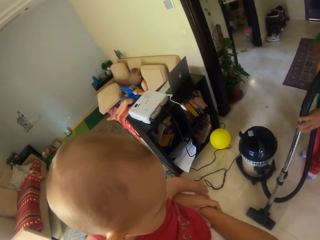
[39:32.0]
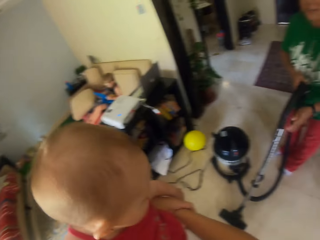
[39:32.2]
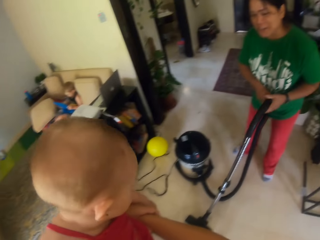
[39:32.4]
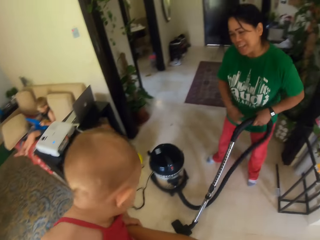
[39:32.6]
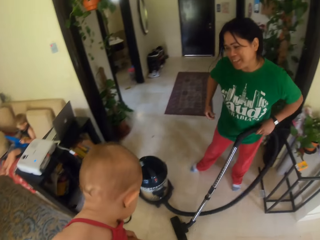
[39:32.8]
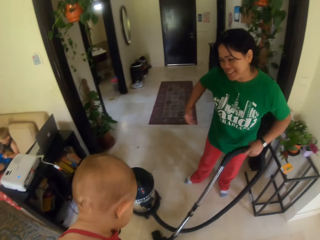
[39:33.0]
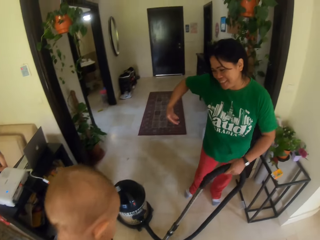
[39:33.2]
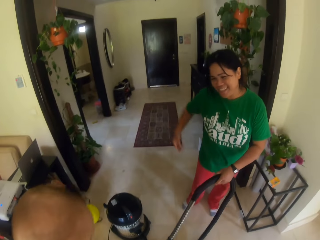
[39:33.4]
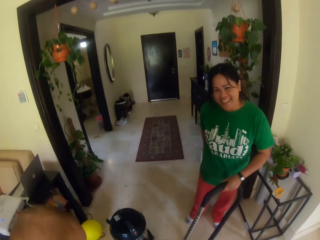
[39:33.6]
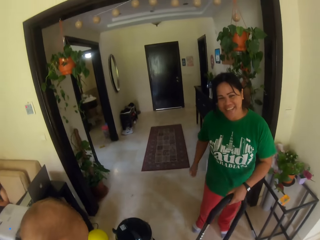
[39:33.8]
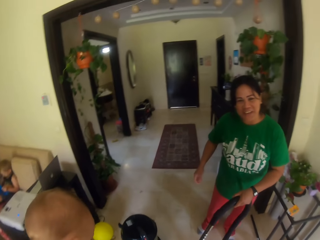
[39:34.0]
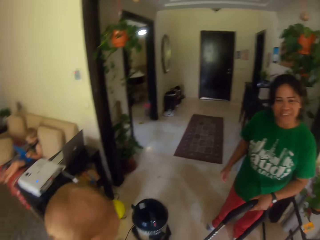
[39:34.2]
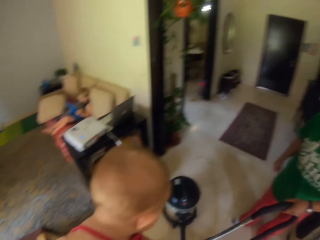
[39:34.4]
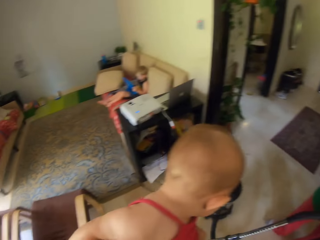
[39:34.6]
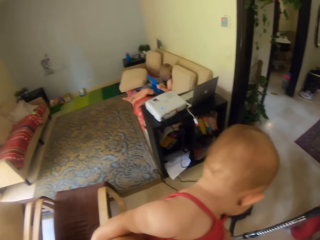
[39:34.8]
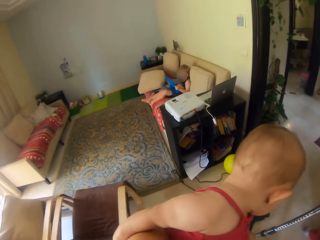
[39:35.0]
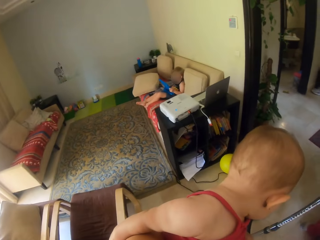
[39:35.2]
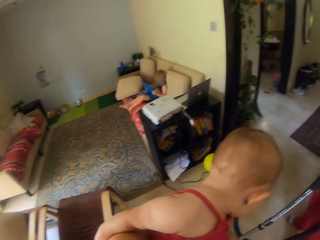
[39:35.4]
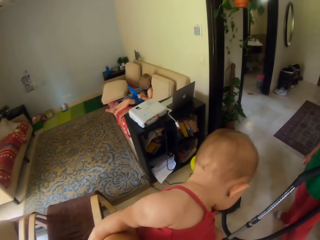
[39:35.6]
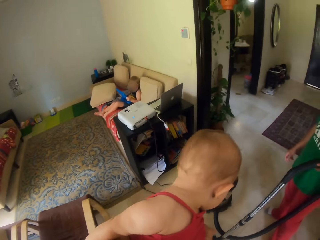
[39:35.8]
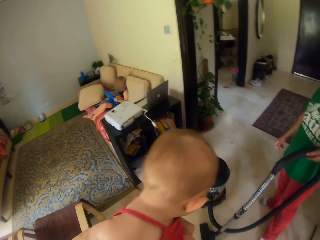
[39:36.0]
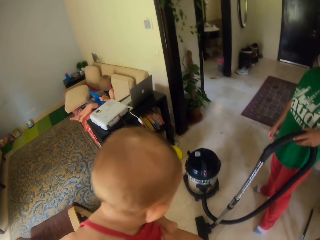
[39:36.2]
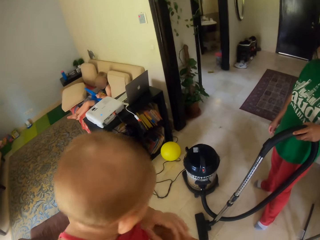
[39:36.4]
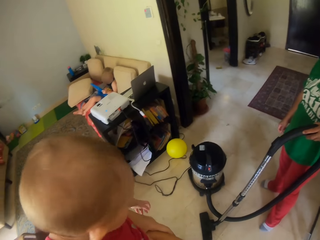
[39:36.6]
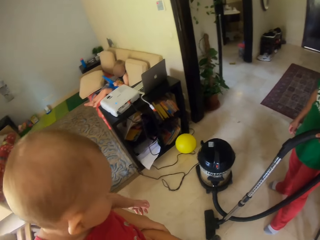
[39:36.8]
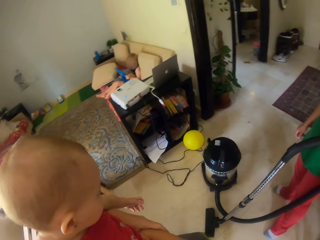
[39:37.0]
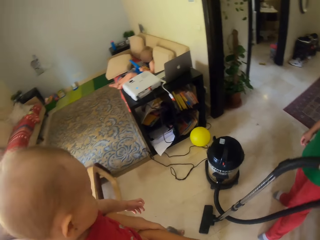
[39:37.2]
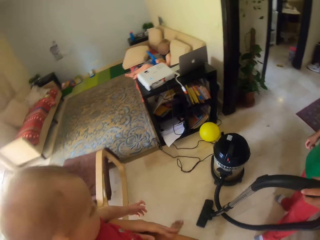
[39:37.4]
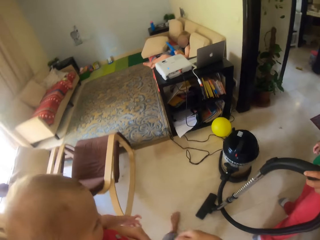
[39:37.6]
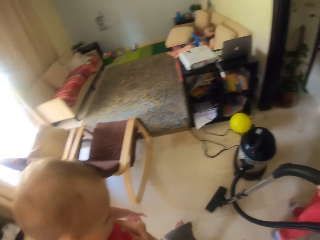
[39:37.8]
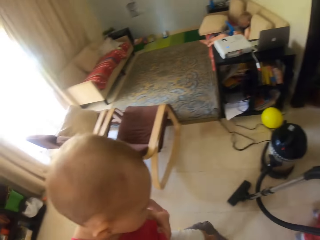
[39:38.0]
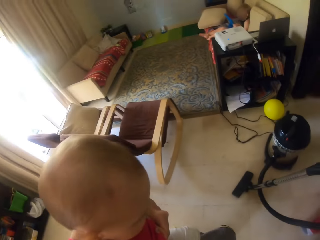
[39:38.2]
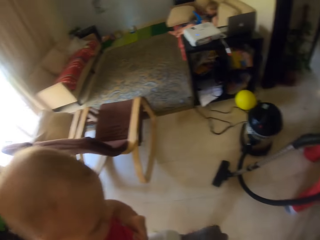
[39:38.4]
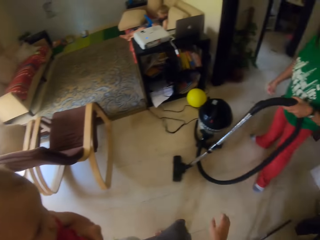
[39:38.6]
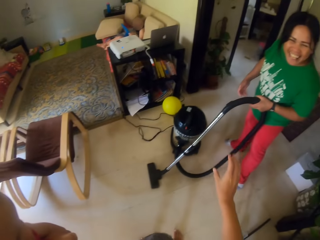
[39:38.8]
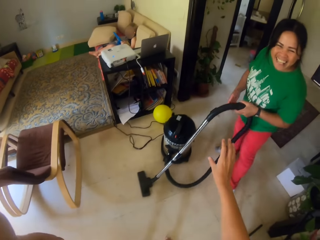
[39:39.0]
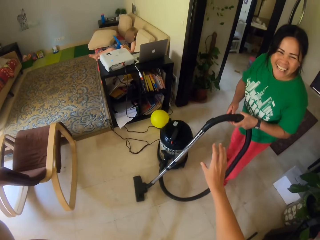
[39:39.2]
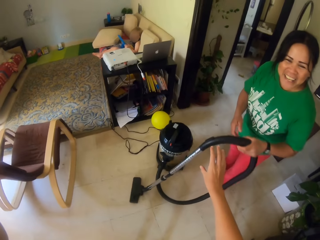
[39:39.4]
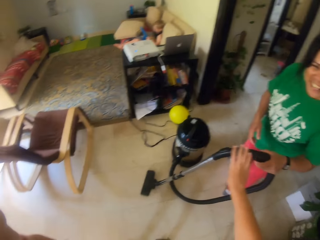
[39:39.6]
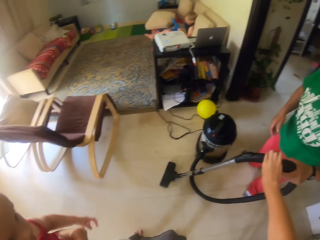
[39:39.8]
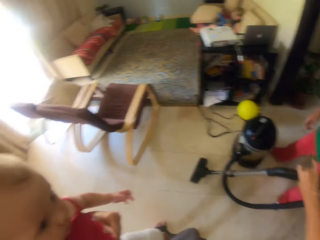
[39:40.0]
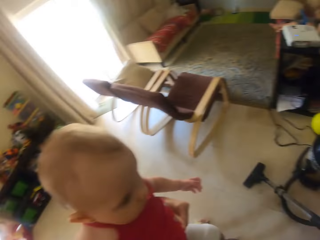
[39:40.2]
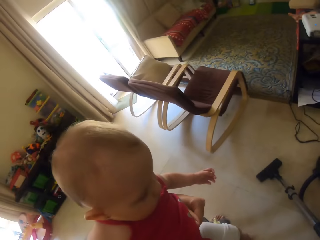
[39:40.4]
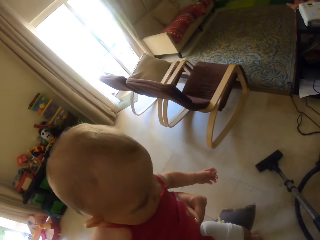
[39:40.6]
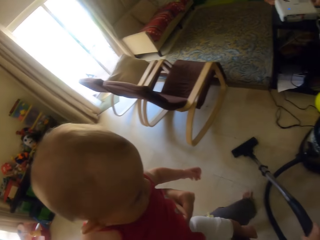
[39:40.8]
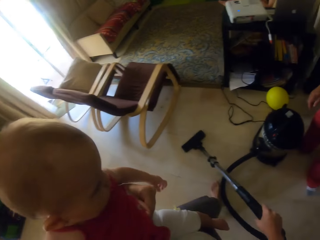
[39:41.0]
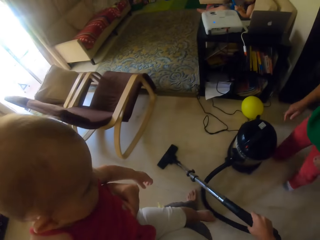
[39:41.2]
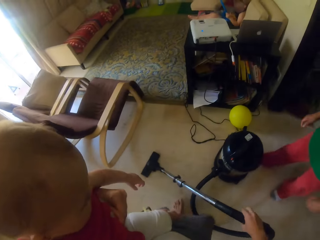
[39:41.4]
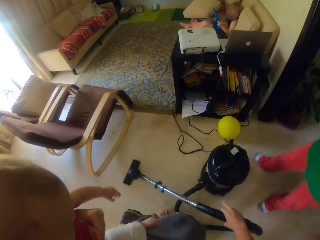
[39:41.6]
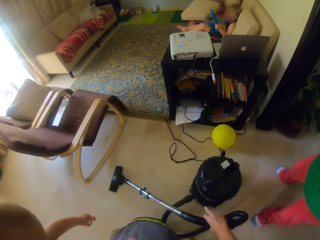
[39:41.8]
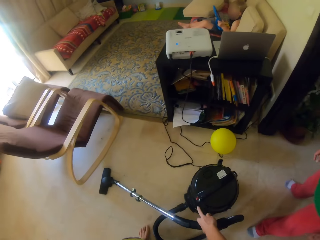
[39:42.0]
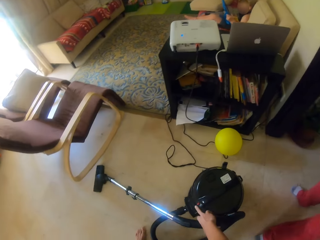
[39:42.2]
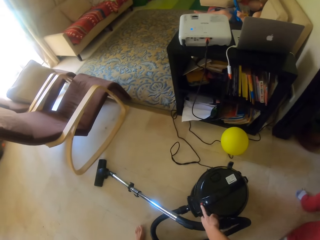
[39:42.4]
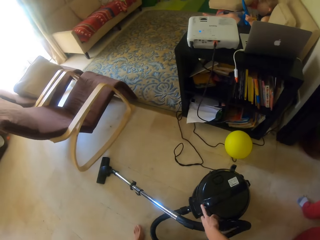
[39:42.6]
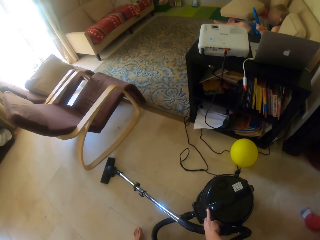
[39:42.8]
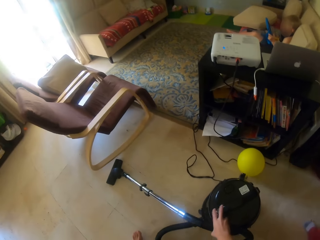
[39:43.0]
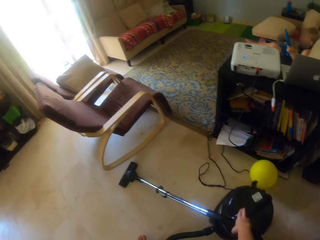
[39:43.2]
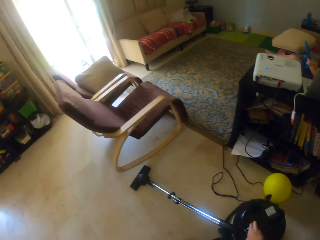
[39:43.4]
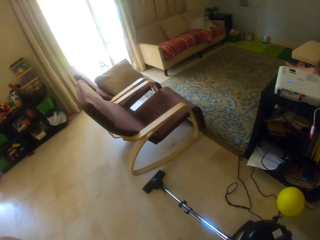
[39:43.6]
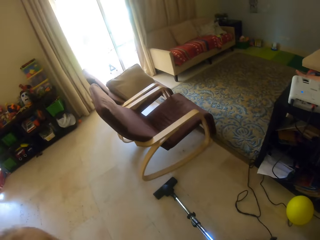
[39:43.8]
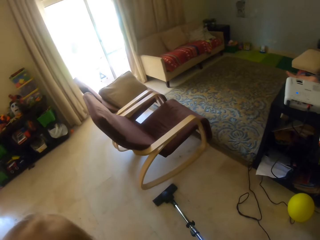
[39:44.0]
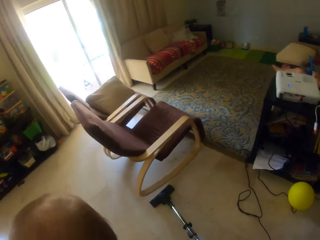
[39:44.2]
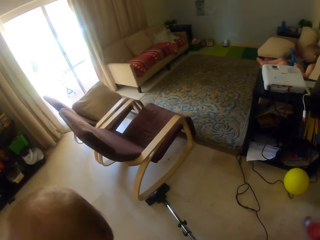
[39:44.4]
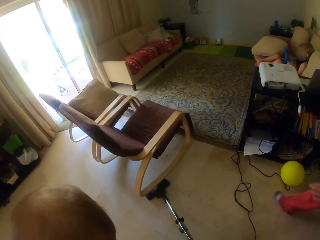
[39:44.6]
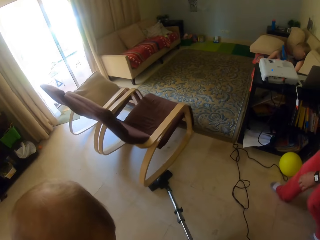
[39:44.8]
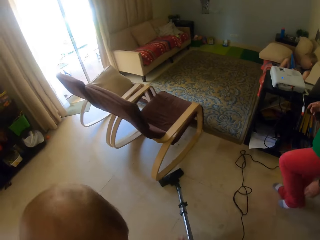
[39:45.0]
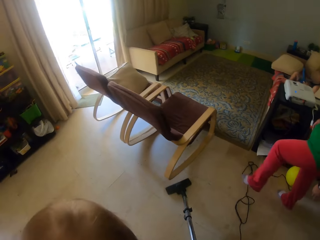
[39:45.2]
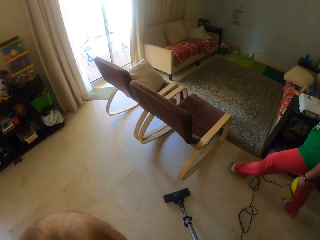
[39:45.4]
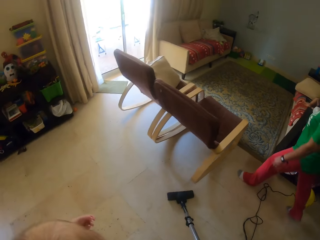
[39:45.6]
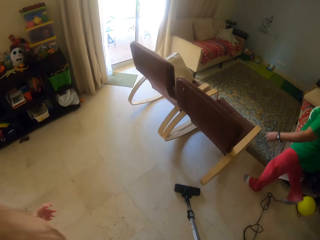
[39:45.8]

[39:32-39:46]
The camera wearer holds the vacuum cleaner. They take the vacuum cleaner. They start the vacuum cleaner. They clean using the vacuum cleaner.

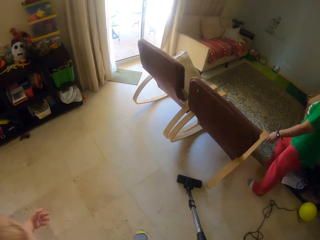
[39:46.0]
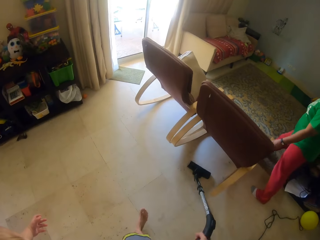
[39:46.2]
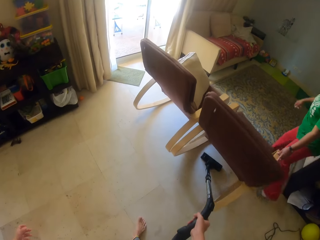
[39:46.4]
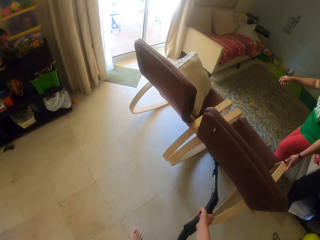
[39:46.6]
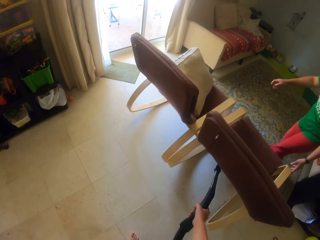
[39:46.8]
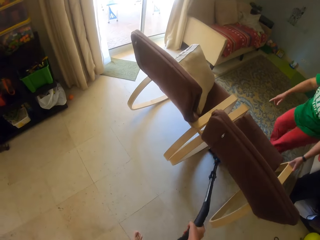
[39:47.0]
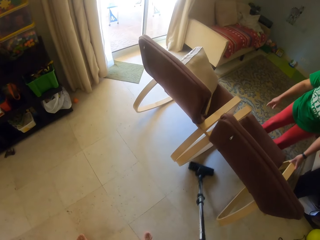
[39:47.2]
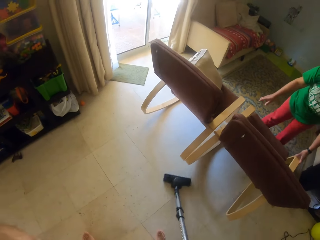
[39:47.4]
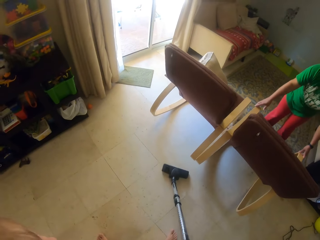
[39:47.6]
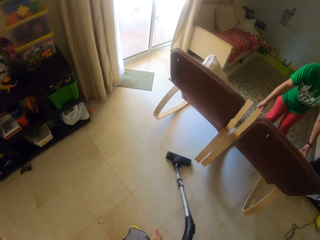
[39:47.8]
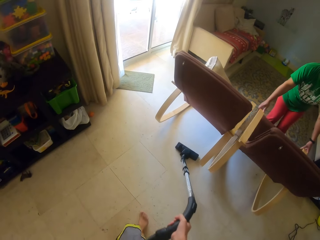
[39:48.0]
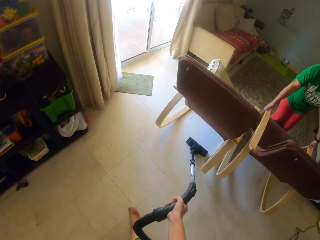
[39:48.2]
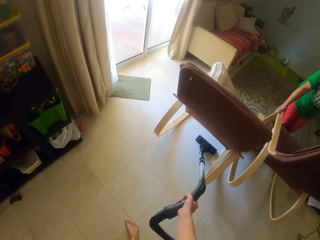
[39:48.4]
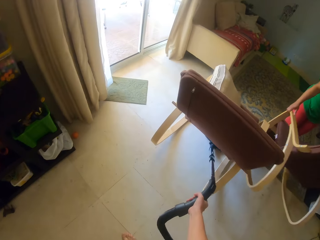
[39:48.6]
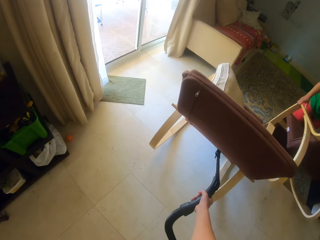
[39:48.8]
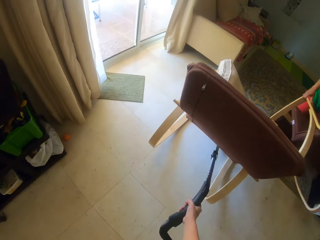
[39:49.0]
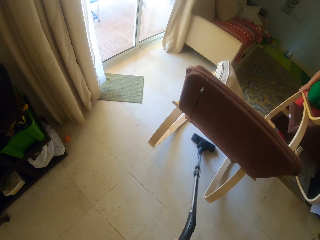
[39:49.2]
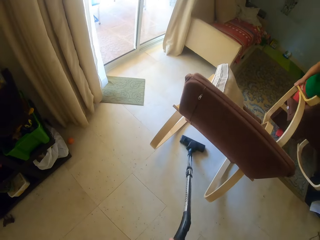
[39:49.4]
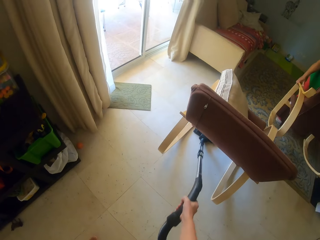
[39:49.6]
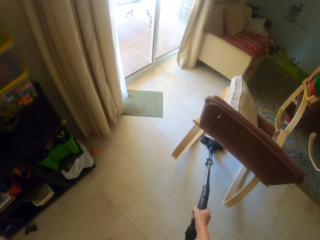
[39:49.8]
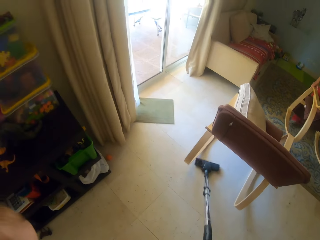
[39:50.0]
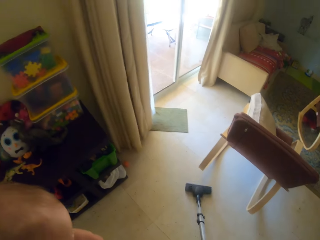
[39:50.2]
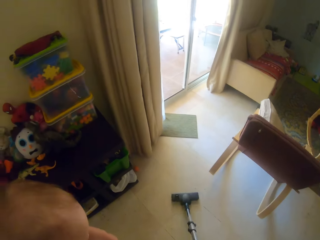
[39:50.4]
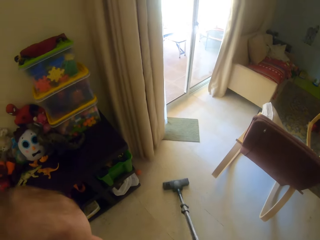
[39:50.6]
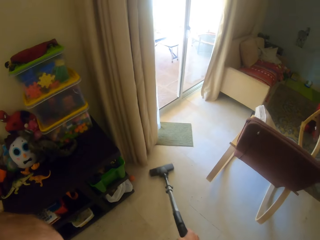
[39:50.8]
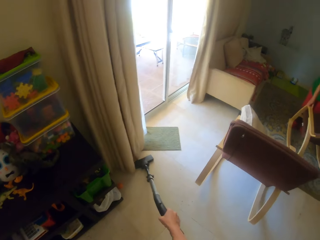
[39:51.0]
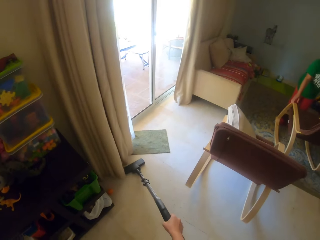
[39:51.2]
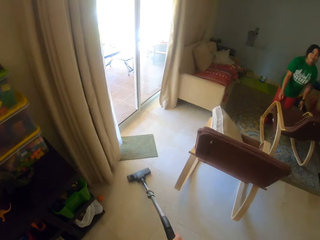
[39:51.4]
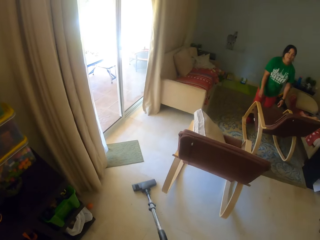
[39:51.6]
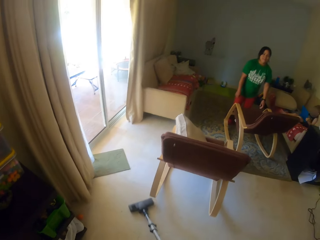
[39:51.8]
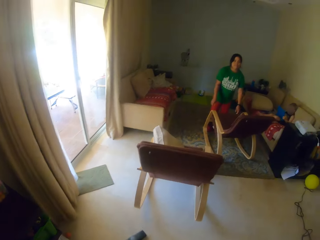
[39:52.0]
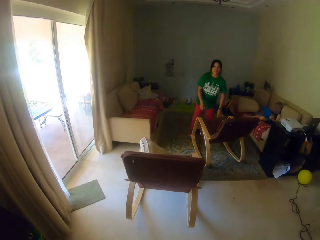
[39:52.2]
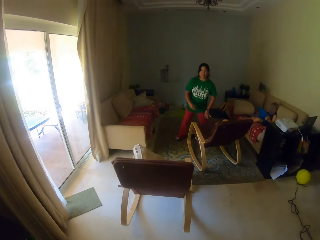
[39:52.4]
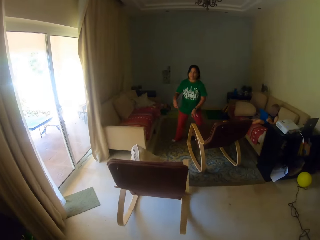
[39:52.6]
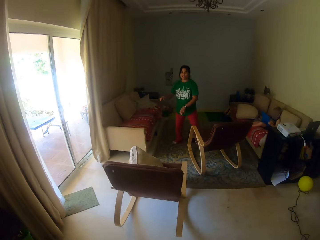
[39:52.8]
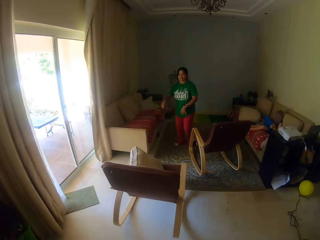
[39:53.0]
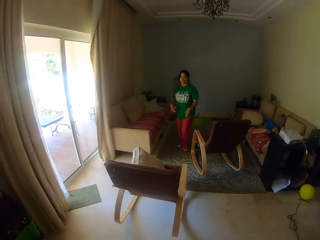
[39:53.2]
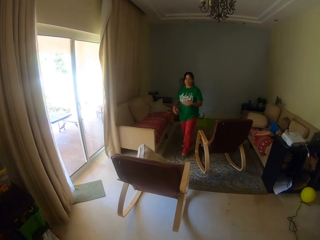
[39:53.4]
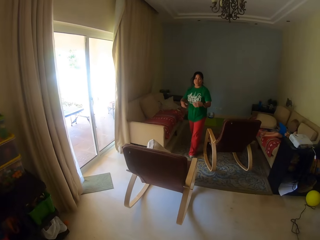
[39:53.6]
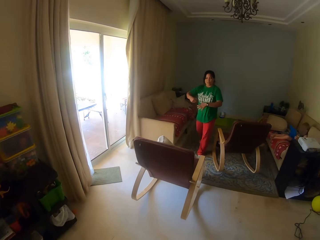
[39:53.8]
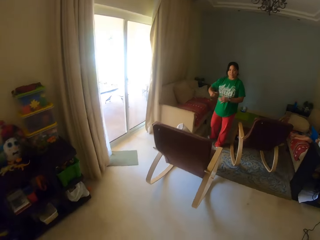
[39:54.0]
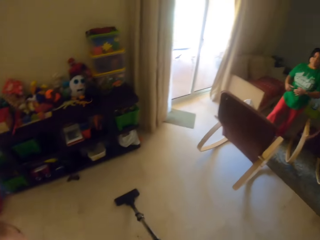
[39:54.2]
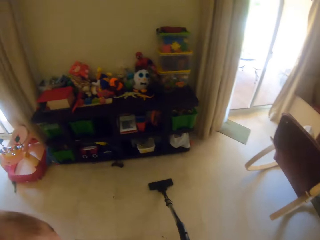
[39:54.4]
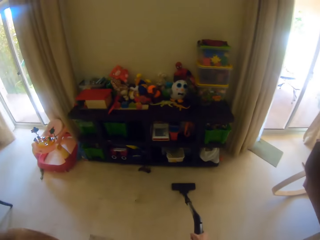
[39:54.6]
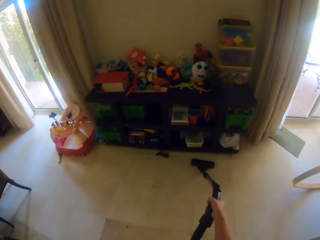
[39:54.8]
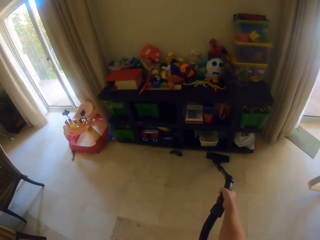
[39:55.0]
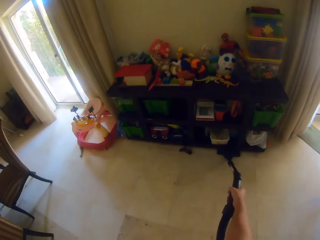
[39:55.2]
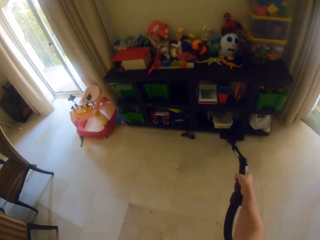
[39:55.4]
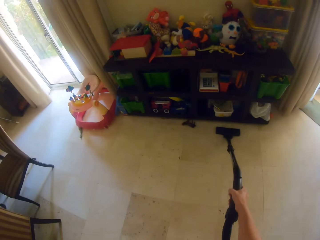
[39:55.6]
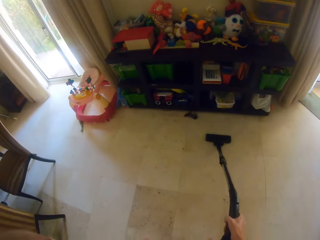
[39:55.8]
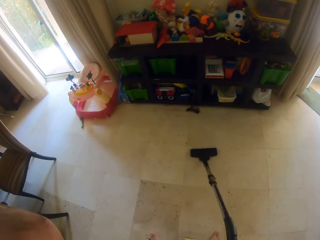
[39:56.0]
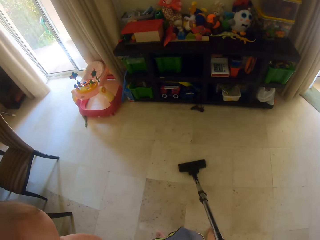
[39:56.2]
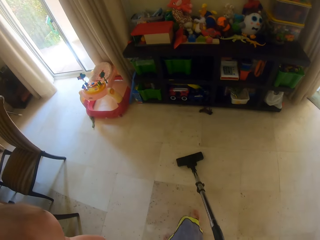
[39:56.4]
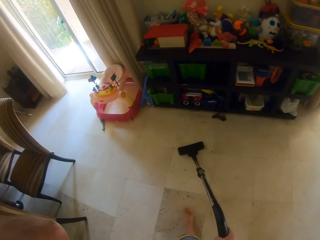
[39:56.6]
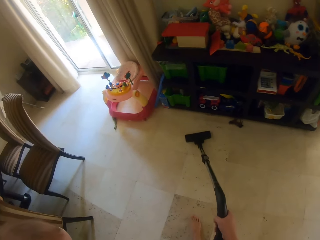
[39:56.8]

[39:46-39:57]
A lady carries the chair. The camera wearer cleans using the vacuum cleaner.
